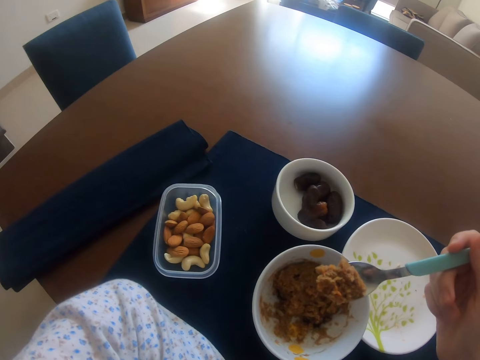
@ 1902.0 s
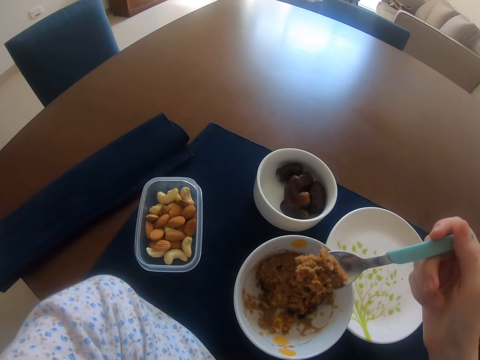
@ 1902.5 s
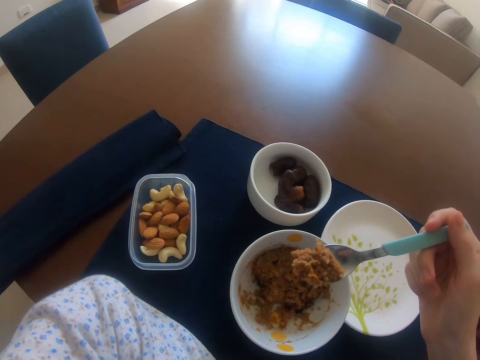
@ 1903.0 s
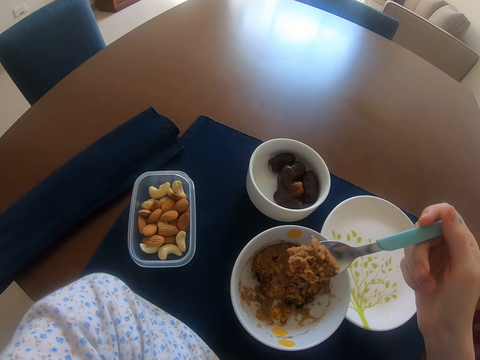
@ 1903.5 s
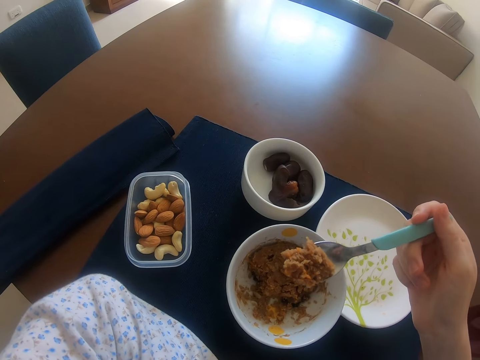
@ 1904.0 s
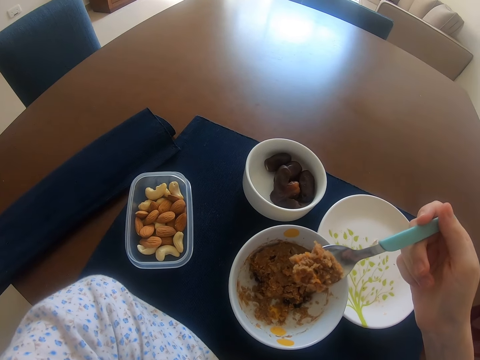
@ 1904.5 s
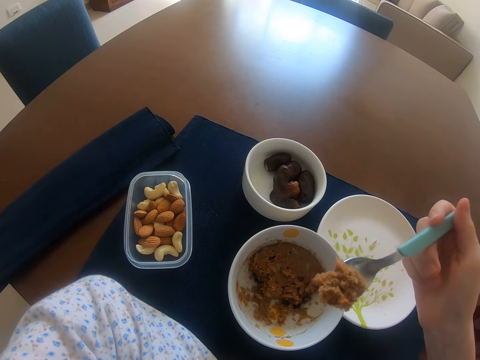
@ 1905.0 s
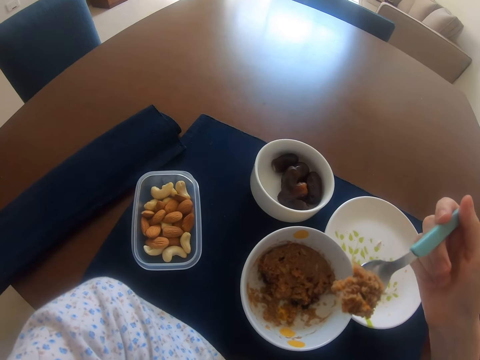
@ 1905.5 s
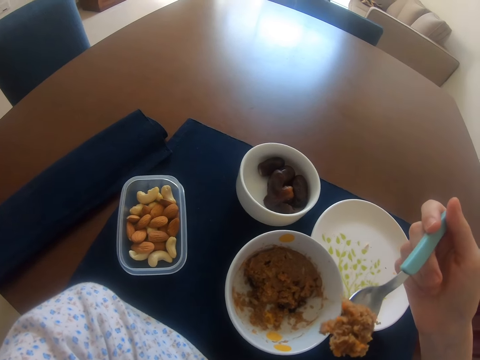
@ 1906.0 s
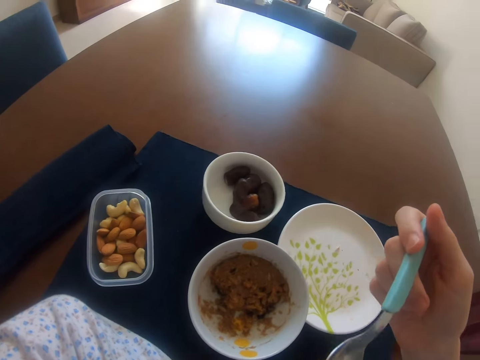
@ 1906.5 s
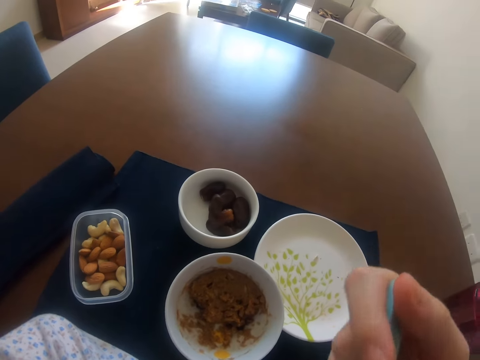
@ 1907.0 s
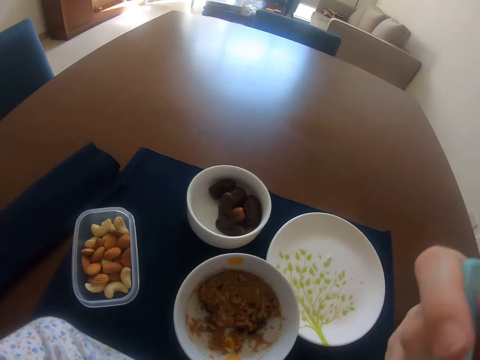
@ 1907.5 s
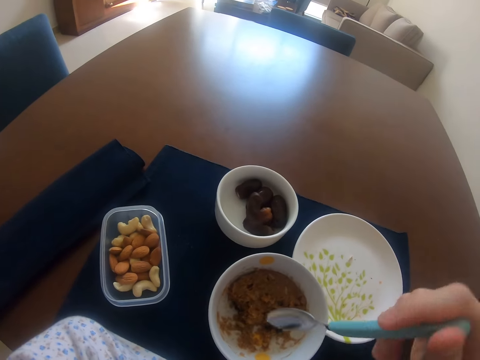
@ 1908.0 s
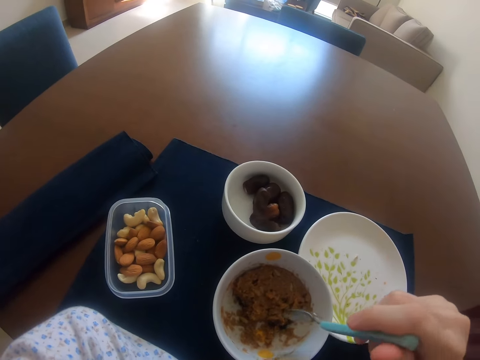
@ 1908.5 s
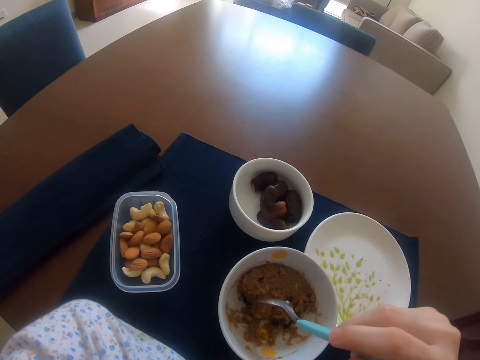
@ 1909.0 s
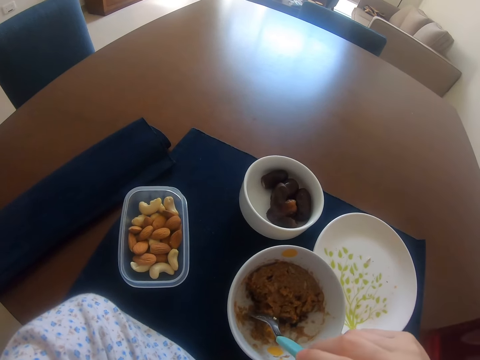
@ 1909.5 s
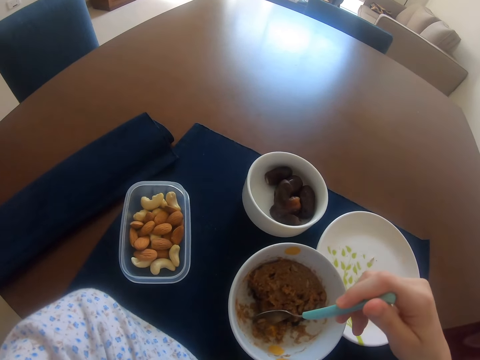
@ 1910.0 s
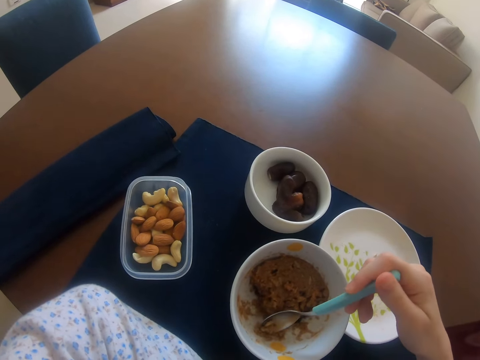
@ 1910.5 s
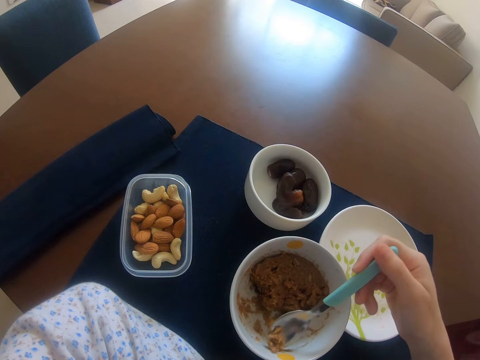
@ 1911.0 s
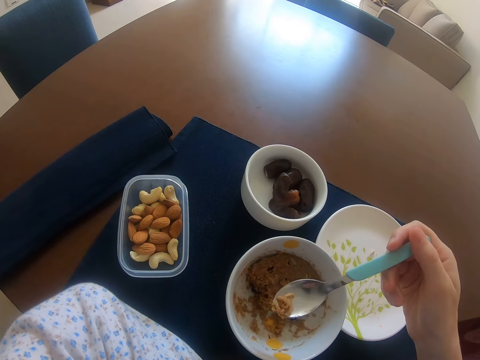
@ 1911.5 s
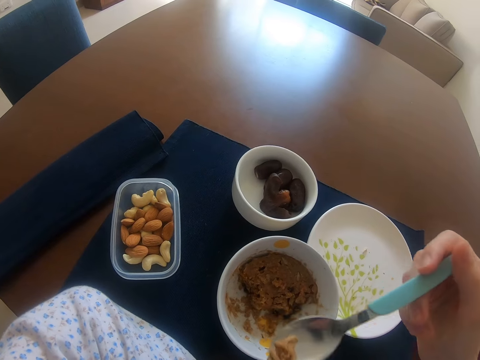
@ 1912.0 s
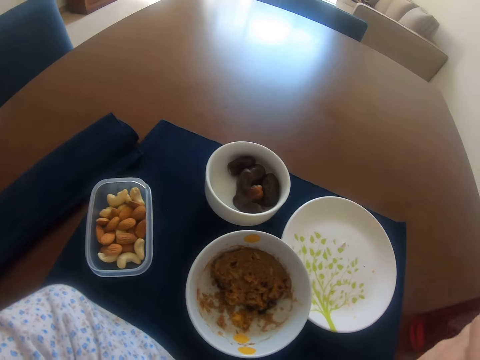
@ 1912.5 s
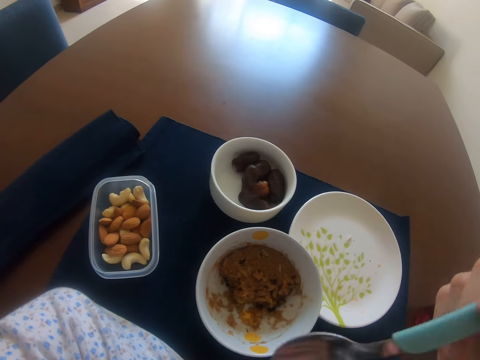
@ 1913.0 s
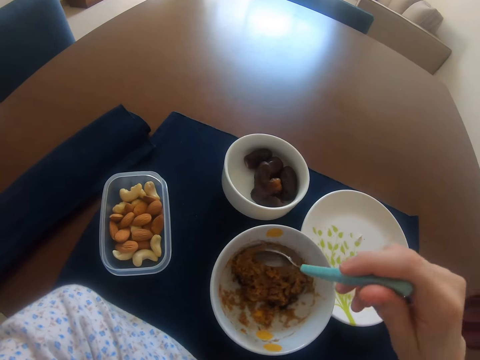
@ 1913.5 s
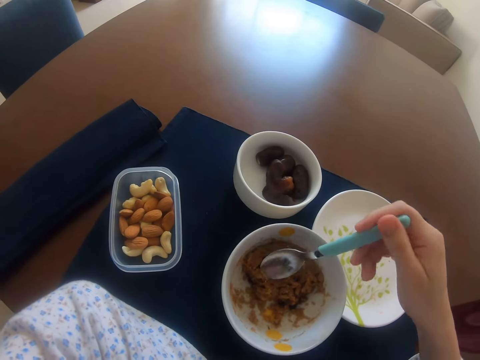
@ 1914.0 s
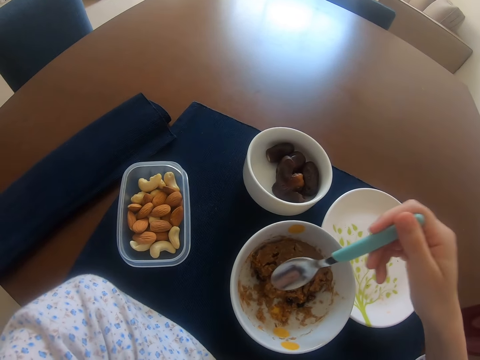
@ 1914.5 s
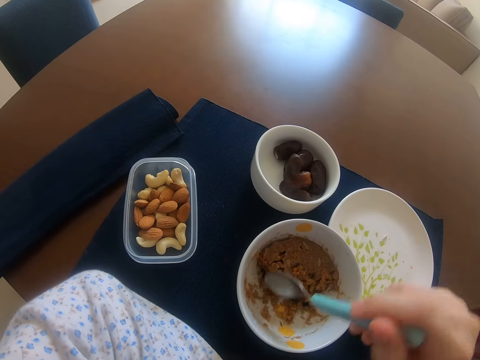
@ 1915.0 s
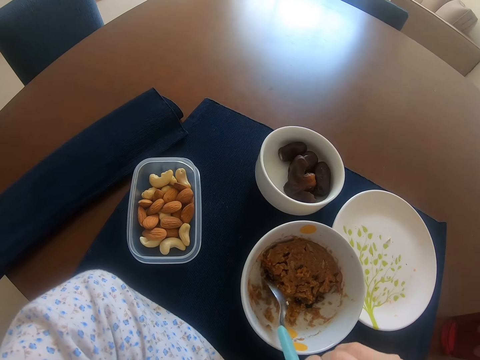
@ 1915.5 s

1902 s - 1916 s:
The camera wearer eats food. They scoop food with a spoon from the plate. They eat the food. They pick food in the bowl.

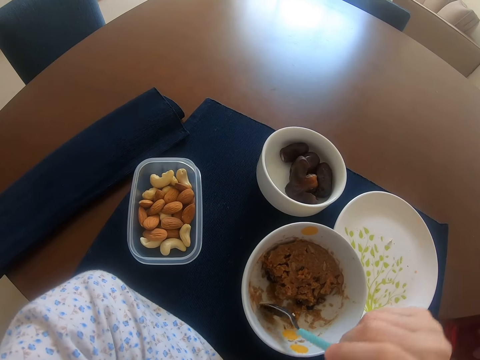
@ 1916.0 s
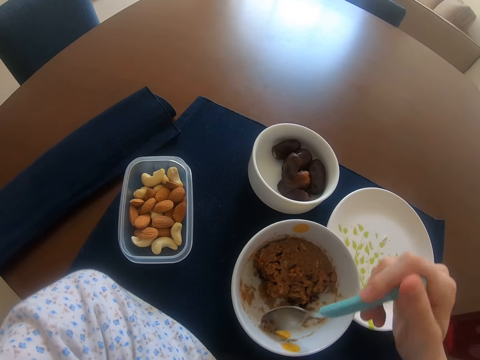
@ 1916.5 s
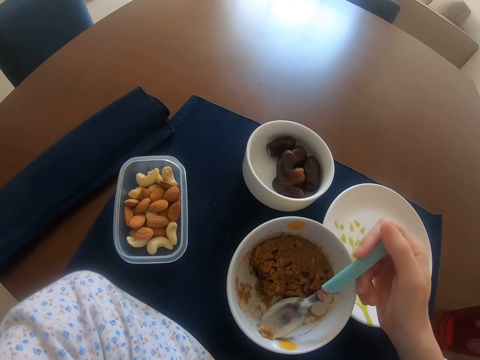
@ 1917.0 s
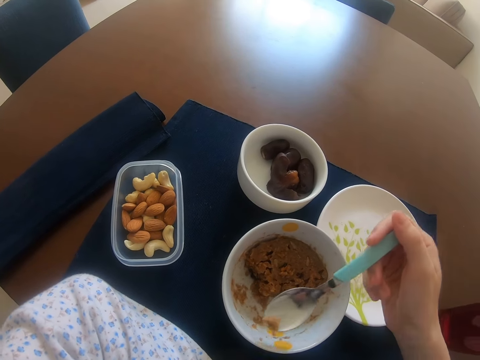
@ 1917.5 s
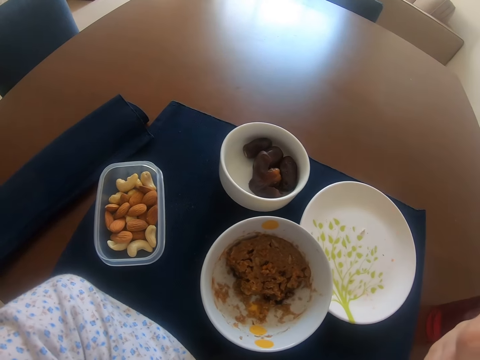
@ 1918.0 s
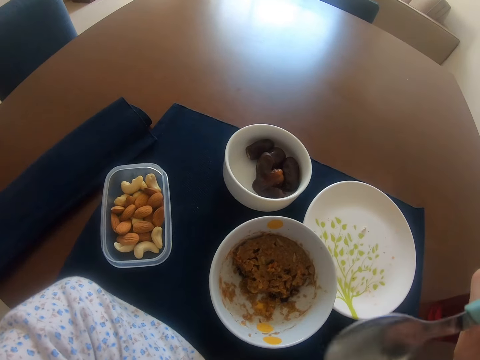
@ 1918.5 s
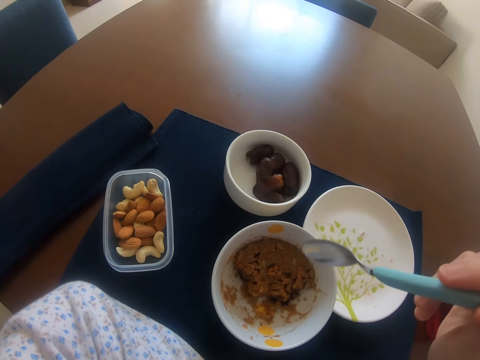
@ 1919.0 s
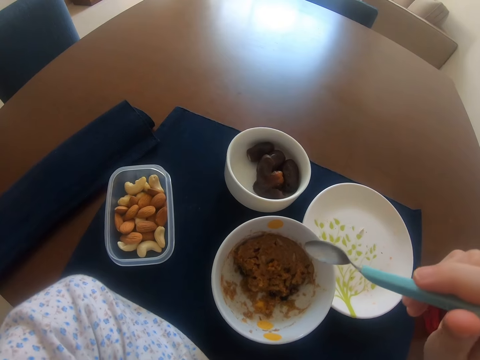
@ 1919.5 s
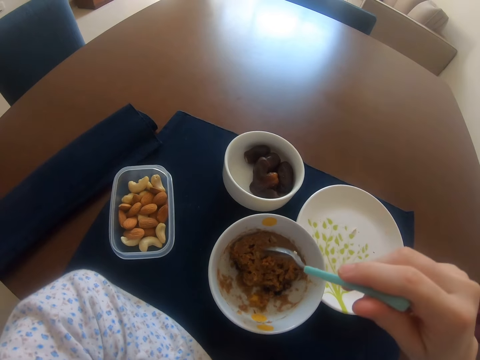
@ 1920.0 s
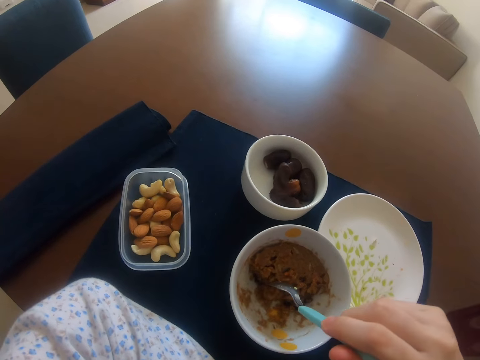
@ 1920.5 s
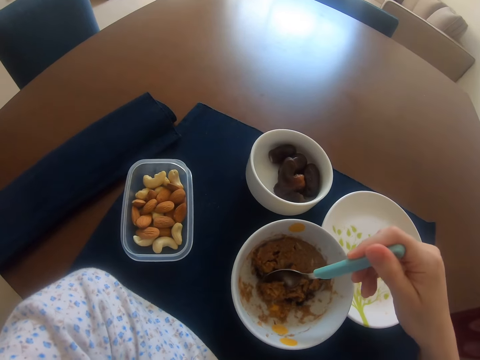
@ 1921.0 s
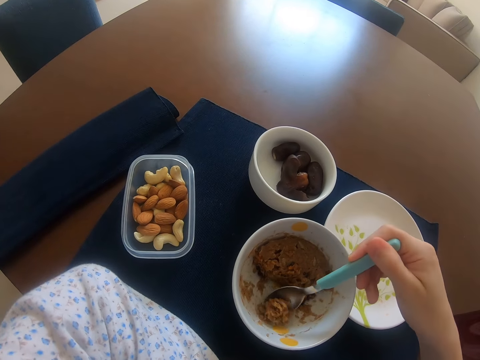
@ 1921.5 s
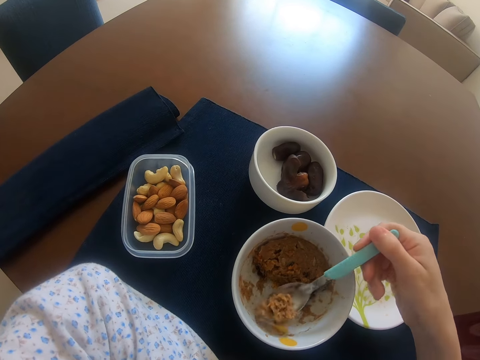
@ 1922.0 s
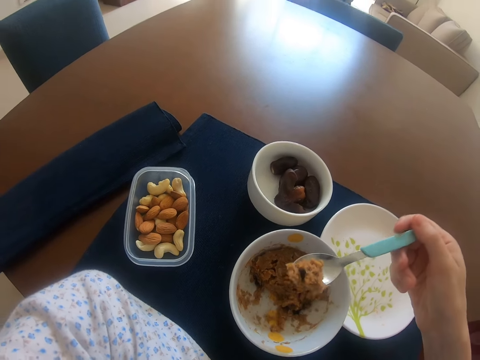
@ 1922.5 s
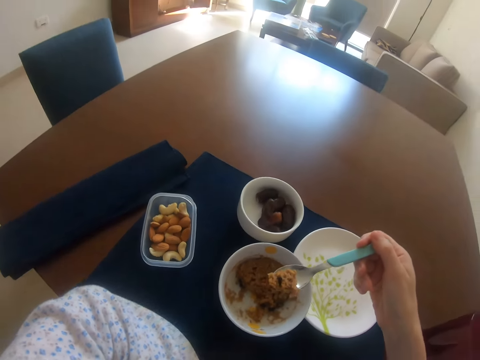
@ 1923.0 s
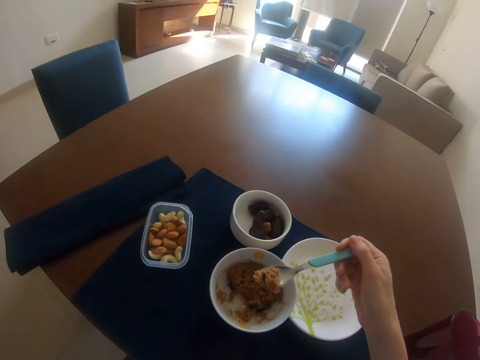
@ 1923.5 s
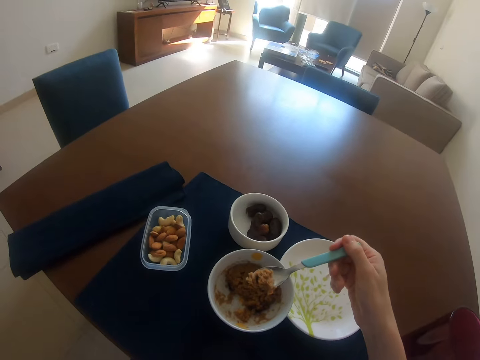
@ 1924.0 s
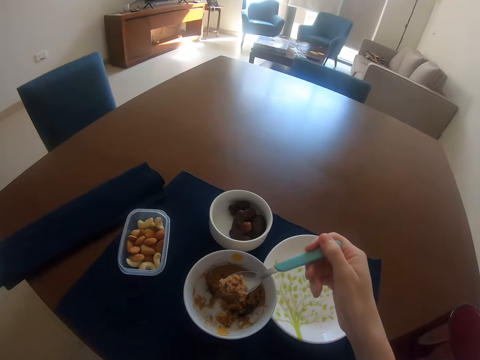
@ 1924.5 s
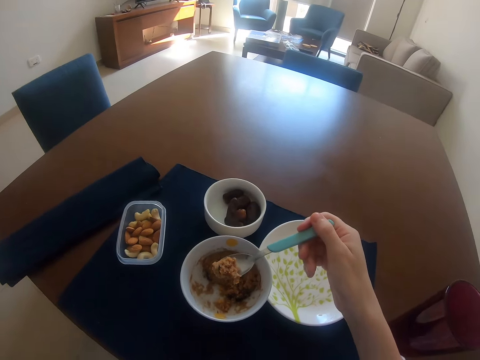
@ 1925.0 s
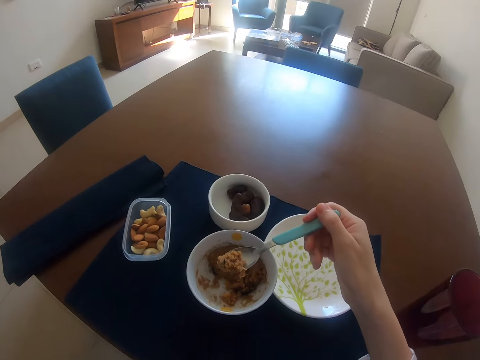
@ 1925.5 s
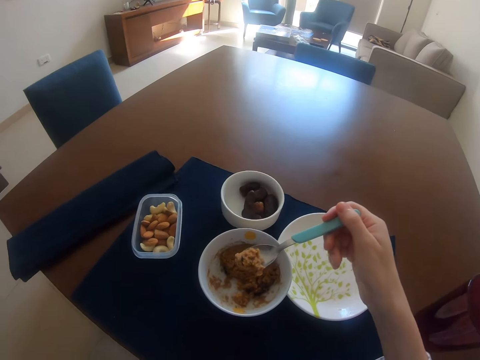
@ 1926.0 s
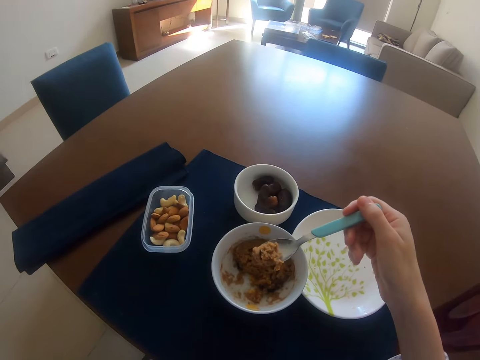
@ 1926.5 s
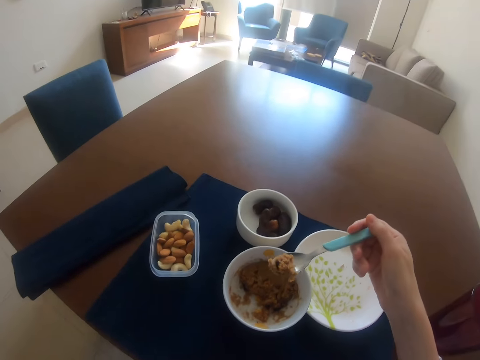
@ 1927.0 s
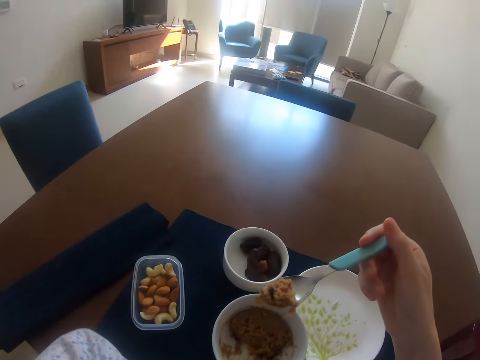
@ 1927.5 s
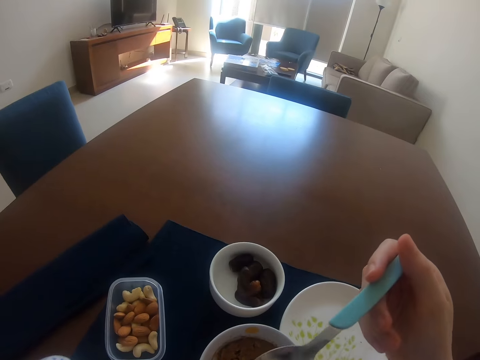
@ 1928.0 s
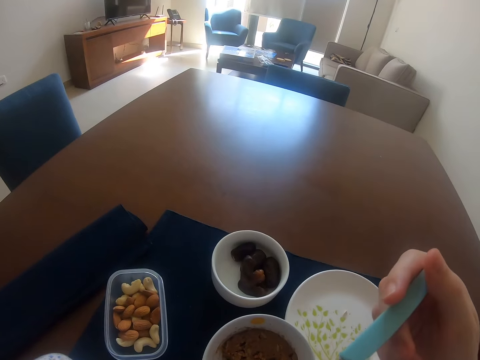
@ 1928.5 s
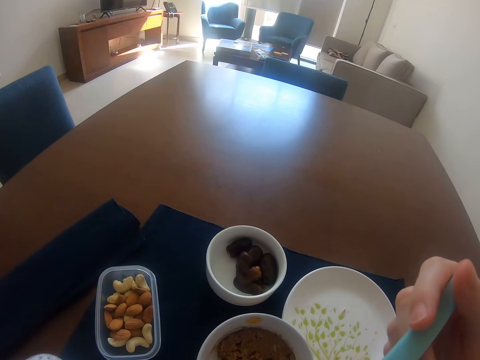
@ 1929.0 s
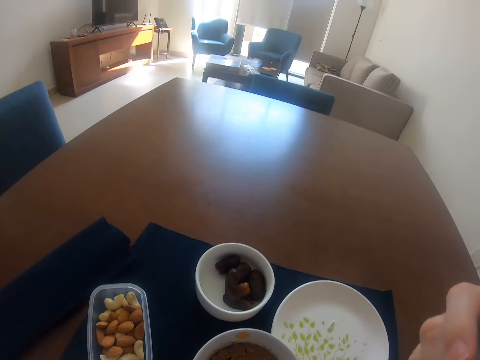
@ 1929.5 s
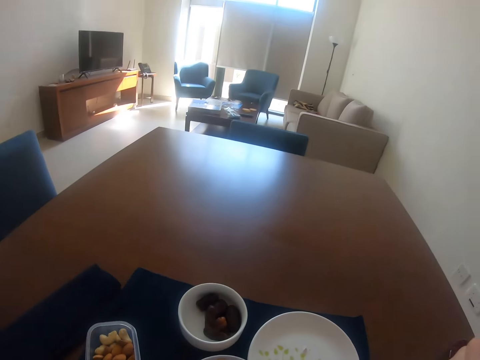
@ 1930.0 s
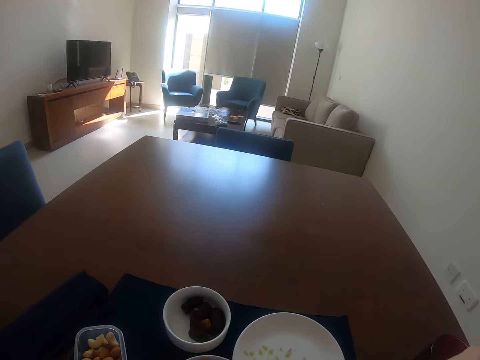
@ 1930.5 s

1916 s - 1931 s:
The camera wearer scoops food from the plate. They eat the food. They scoop food with a spoon from the plate. They stare around. They stare at the food. They eat the food.
